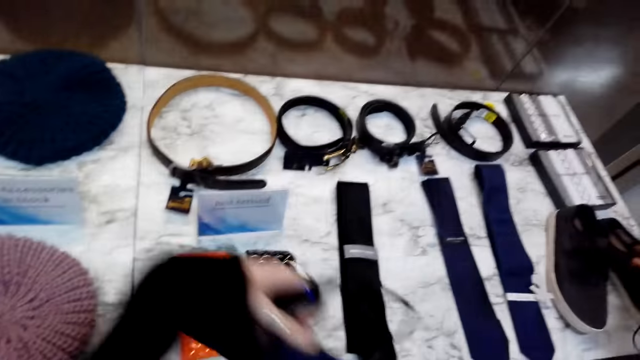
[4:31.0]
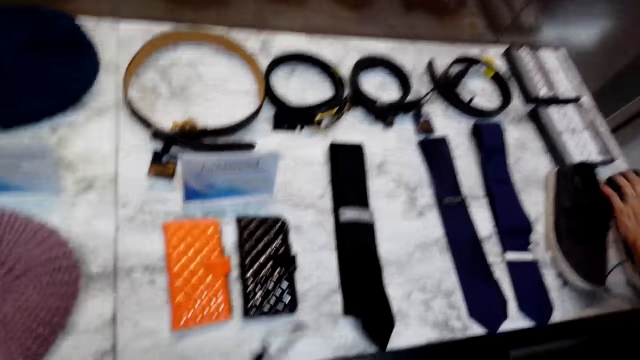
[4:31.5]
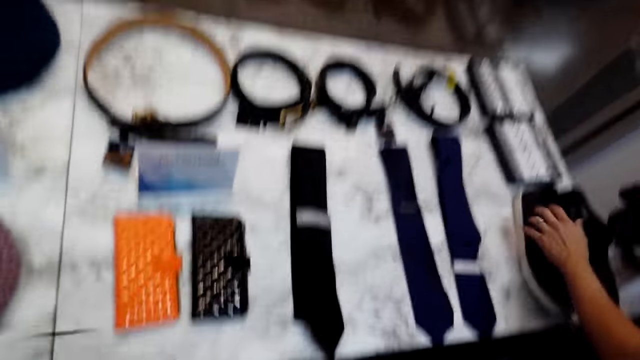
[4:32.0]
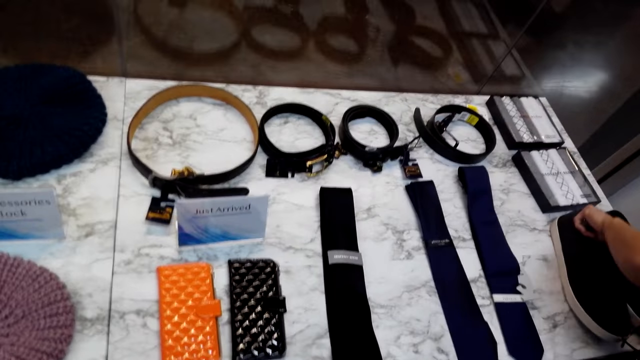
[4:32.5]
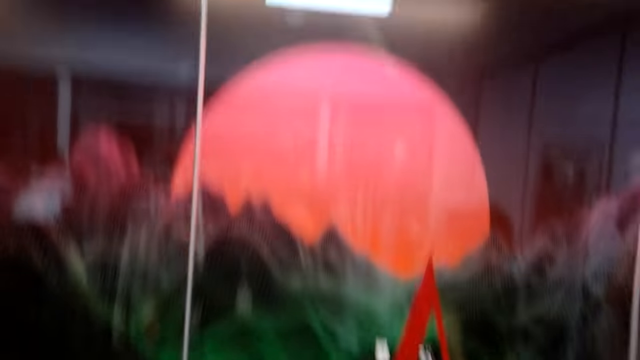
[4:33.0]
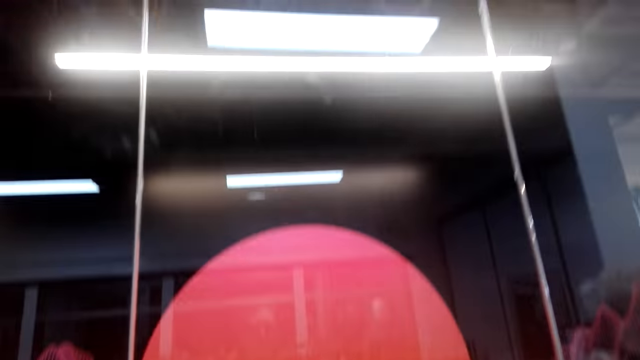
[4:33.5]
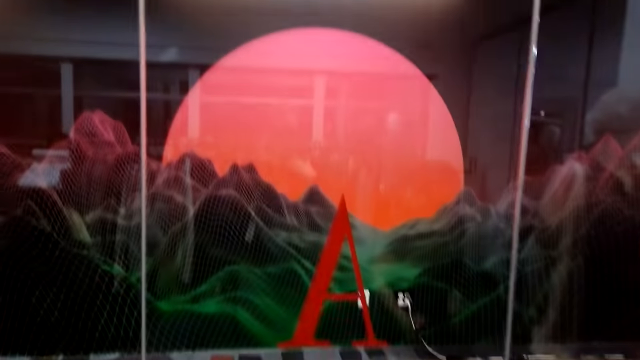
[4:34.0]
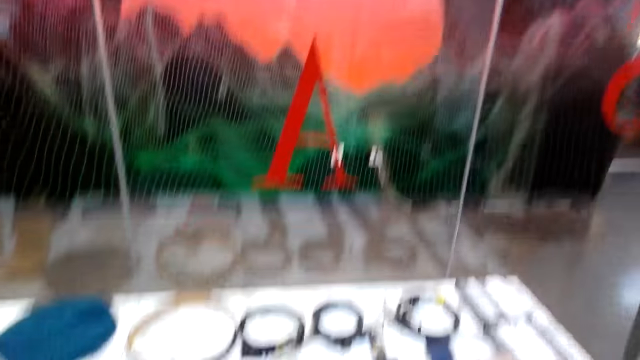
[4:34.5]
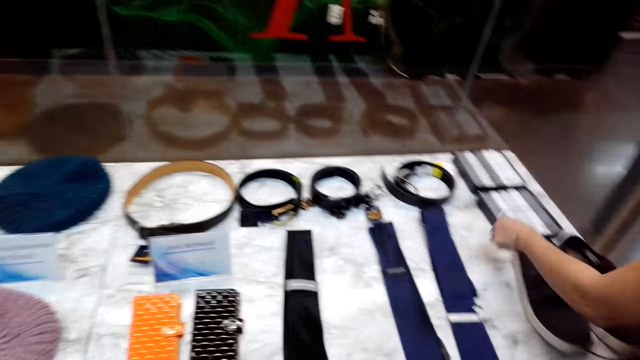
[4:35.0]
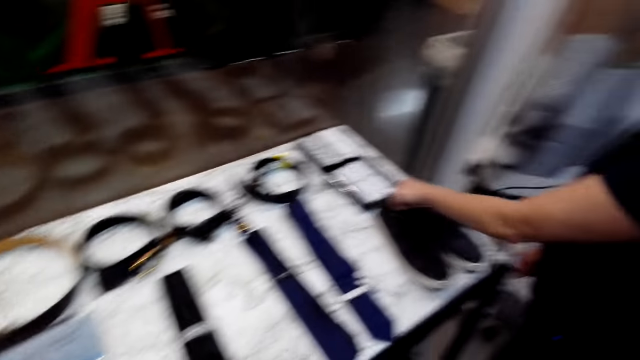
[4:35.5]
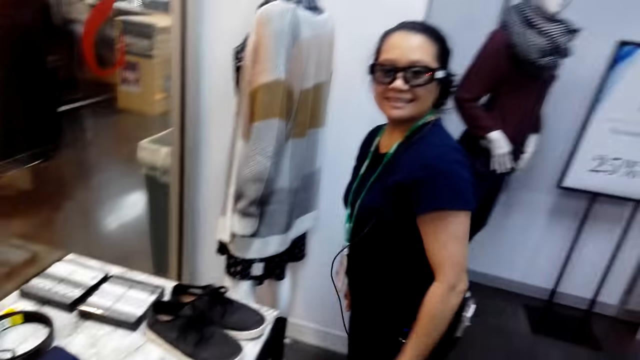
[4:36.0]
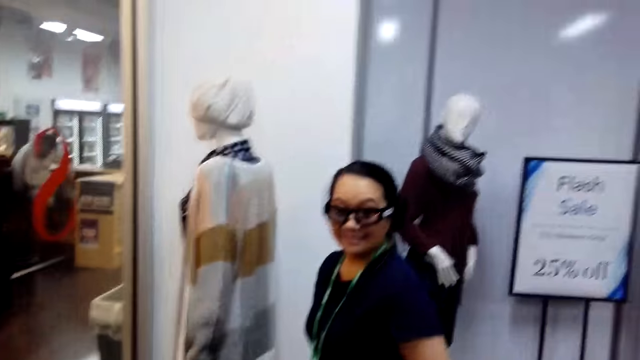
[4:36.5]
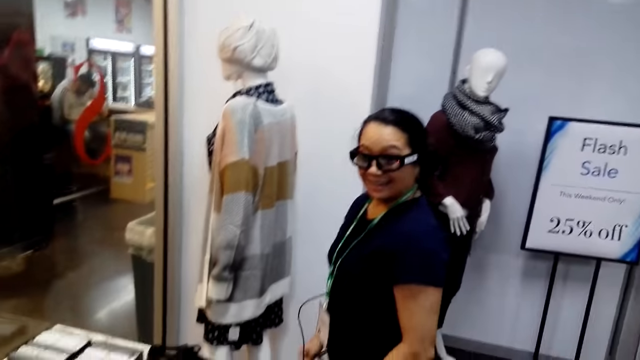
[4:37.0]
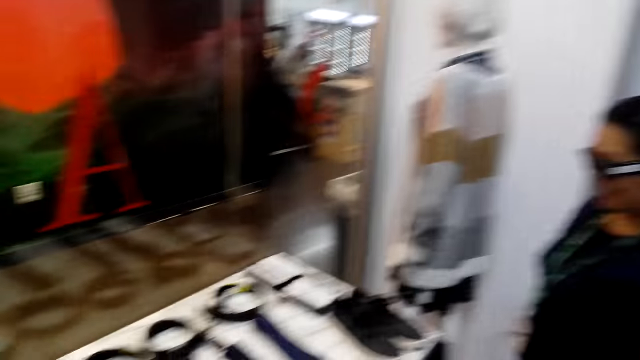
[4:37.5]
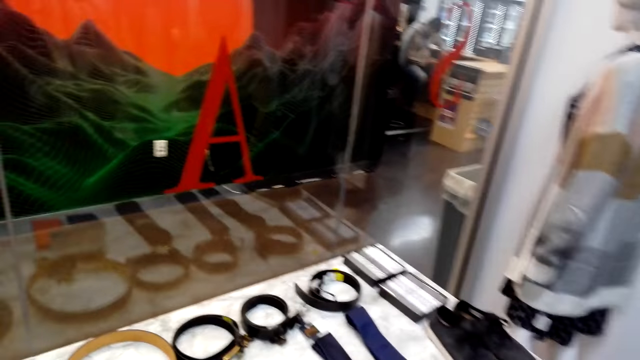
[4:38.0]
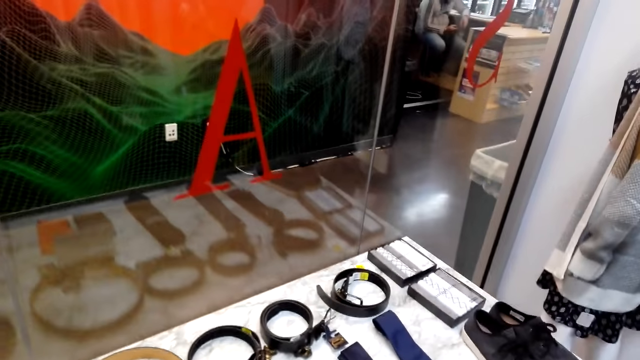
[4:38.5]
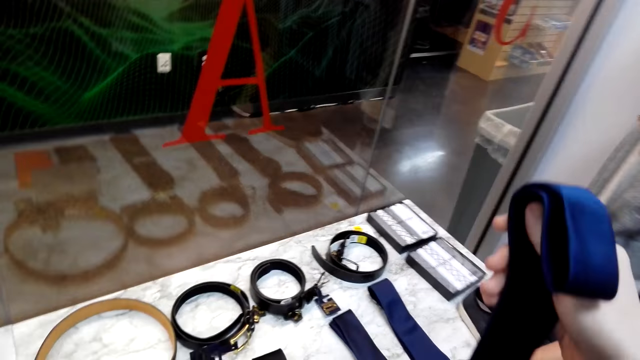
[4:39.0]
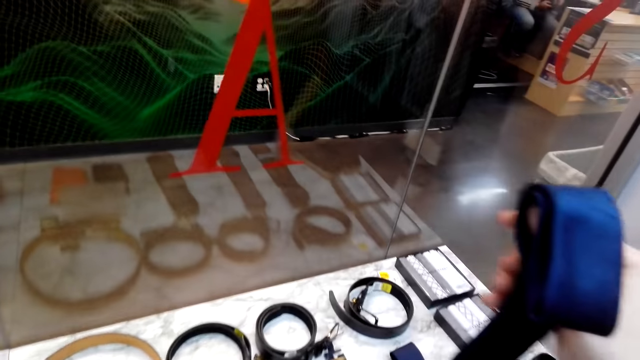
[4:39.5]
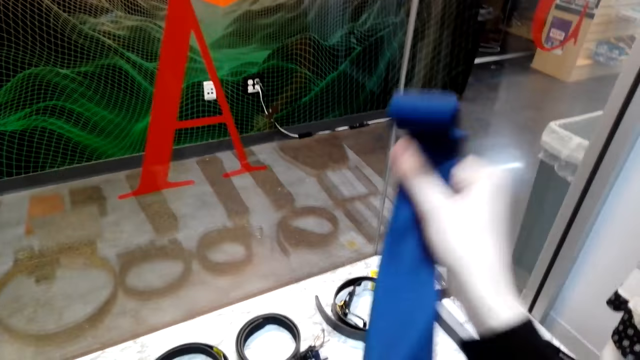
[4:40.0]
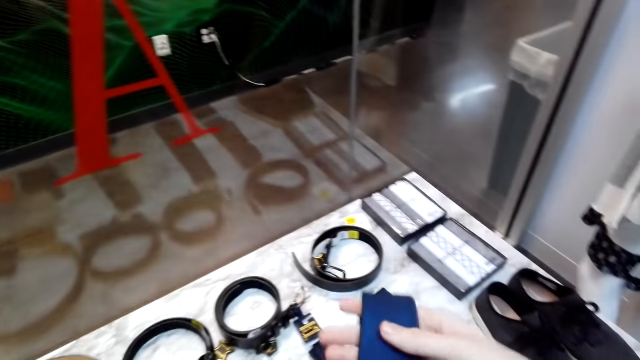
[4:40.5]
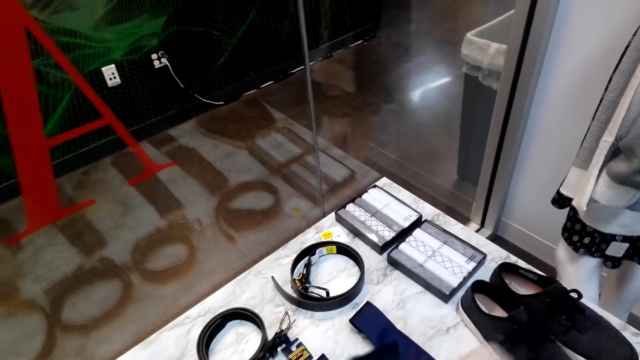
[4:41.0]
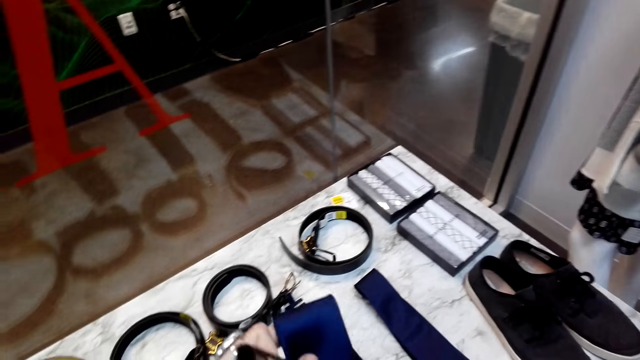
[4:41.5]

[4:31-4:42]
A man holds shoes. The camera wearer turns to the side and holds a belt. The man touches the shoes. The camera wearer looks at a tie in her hand.

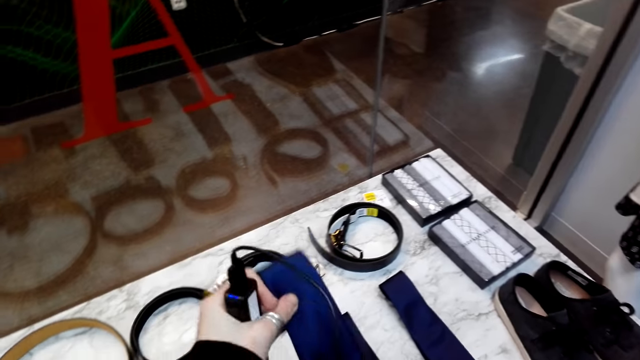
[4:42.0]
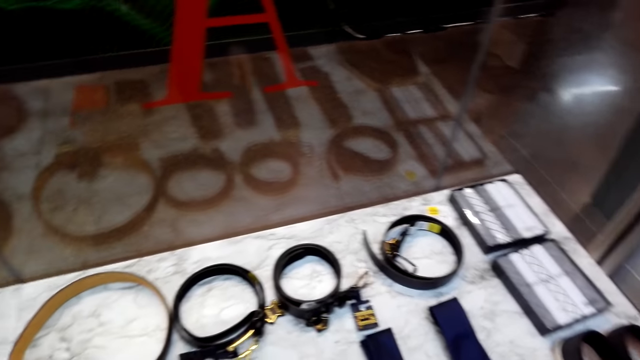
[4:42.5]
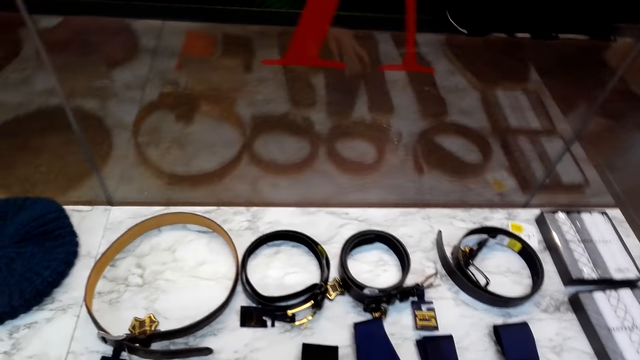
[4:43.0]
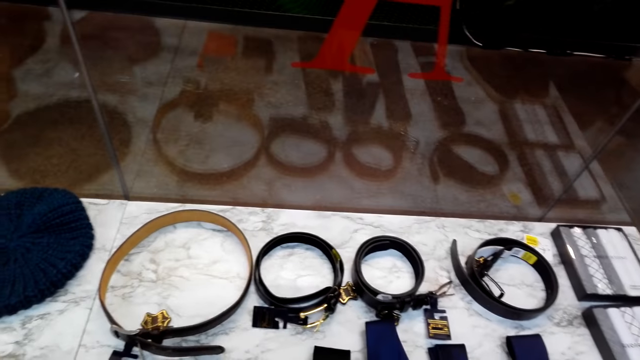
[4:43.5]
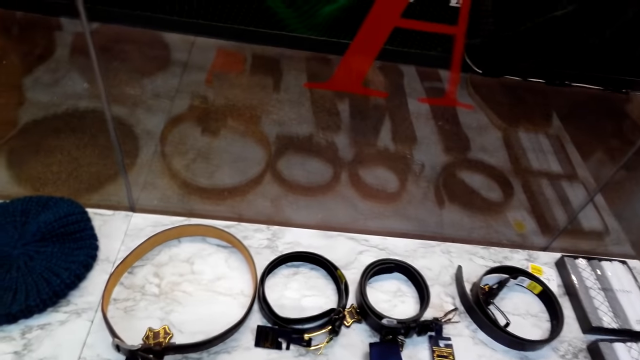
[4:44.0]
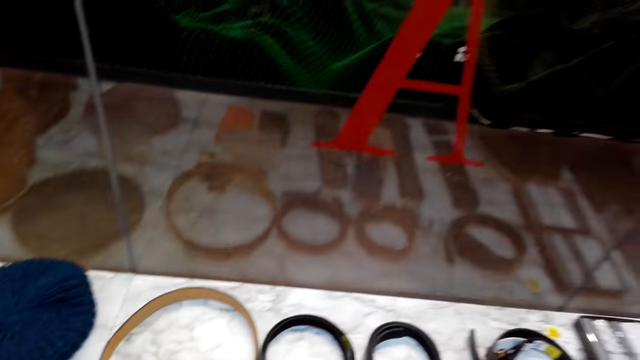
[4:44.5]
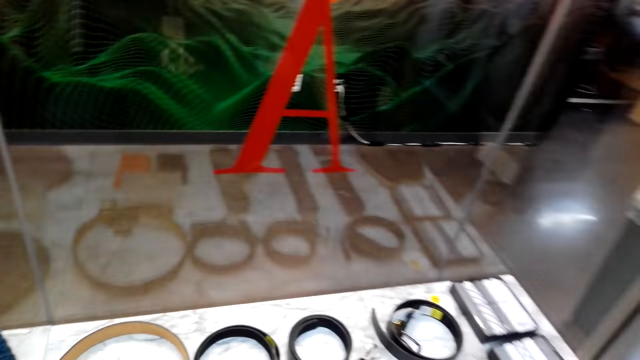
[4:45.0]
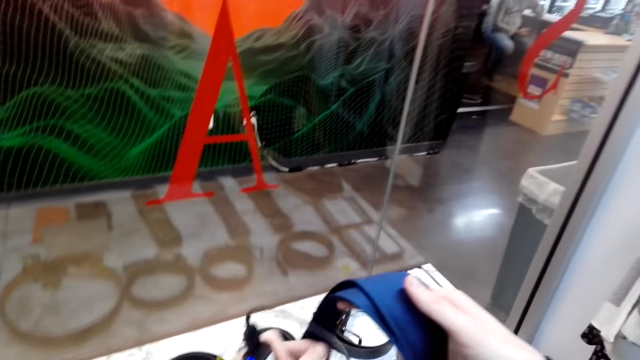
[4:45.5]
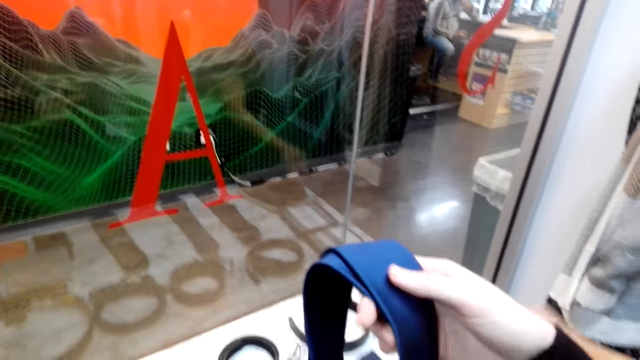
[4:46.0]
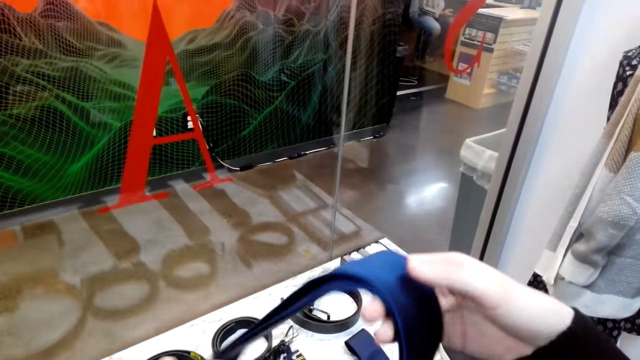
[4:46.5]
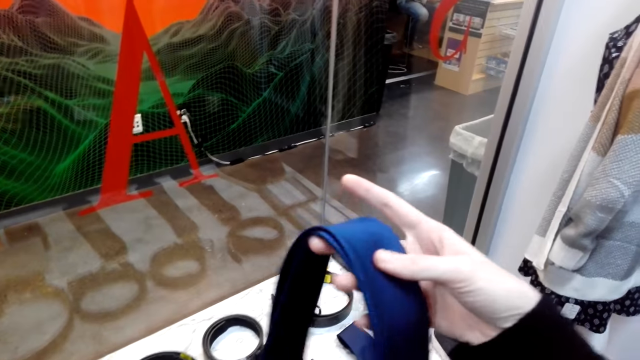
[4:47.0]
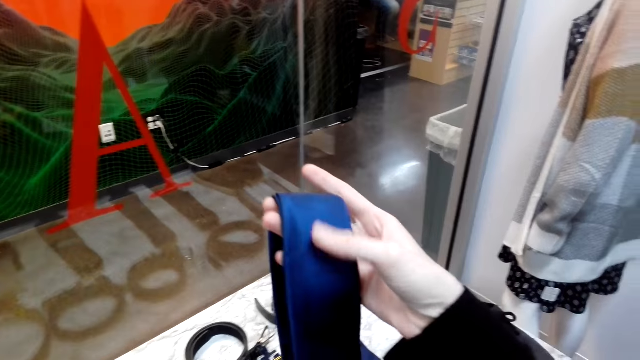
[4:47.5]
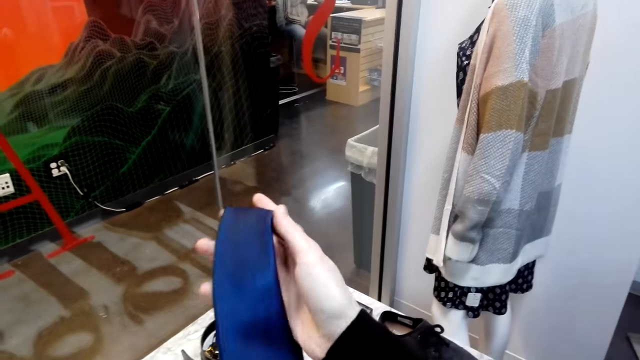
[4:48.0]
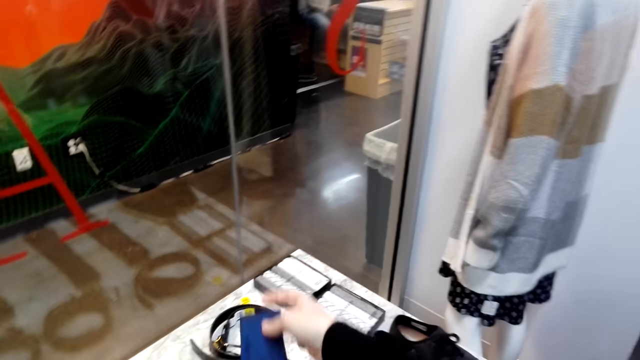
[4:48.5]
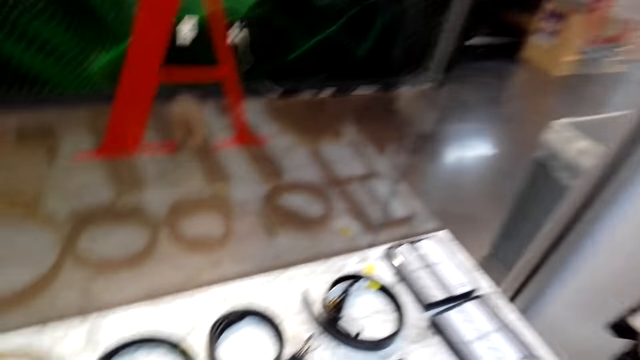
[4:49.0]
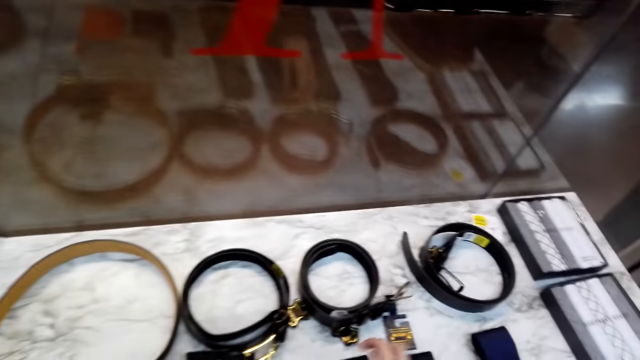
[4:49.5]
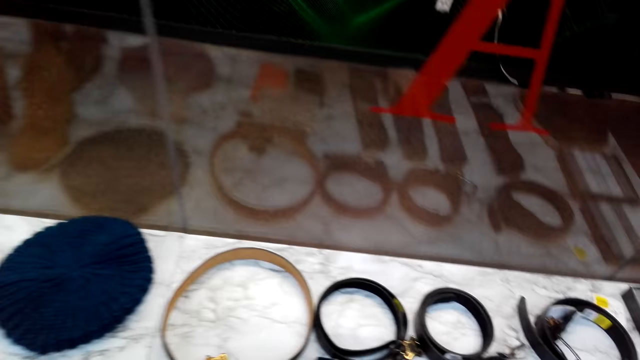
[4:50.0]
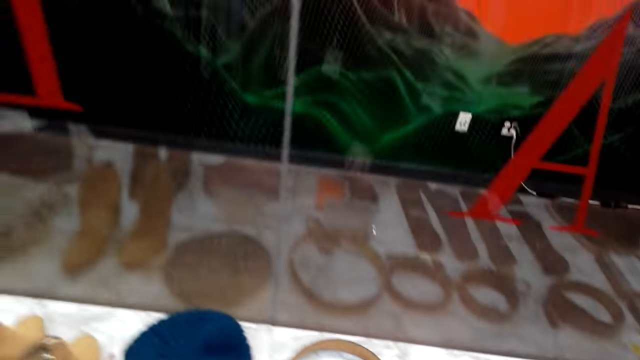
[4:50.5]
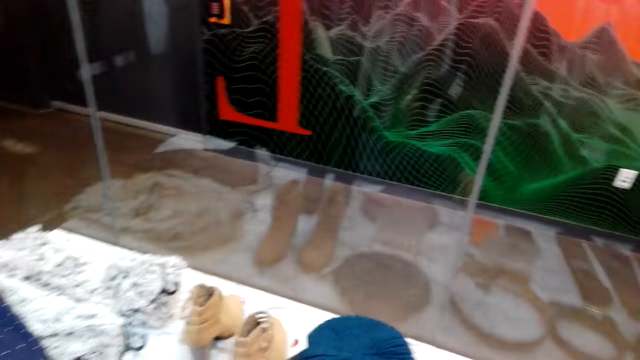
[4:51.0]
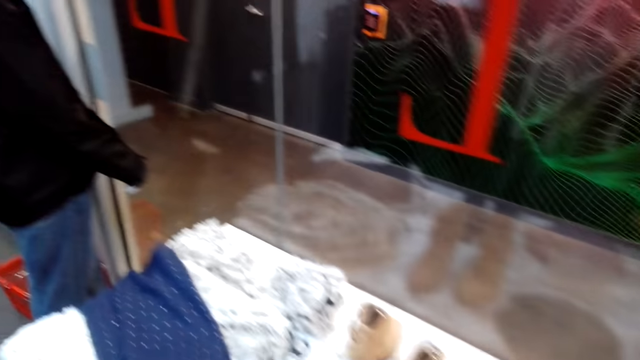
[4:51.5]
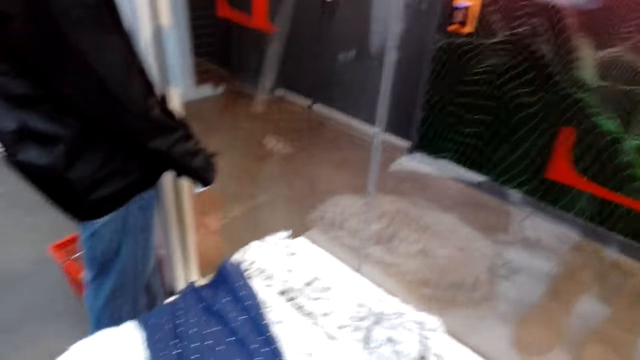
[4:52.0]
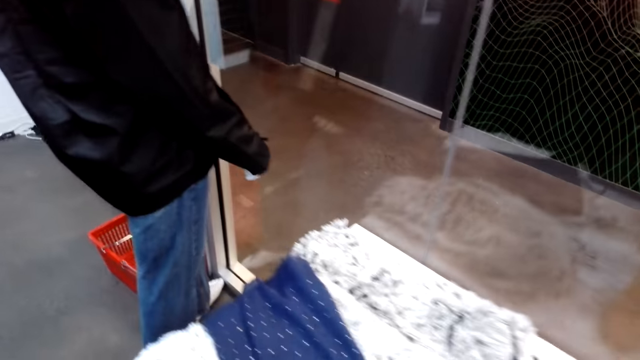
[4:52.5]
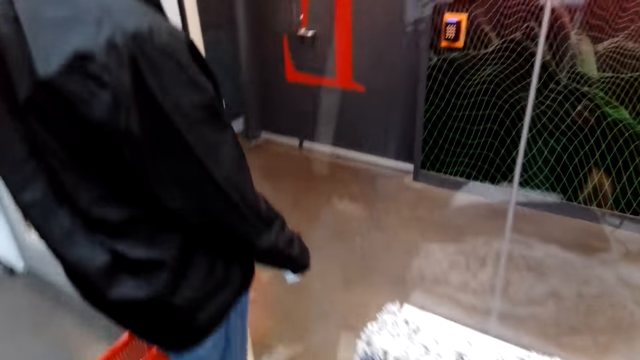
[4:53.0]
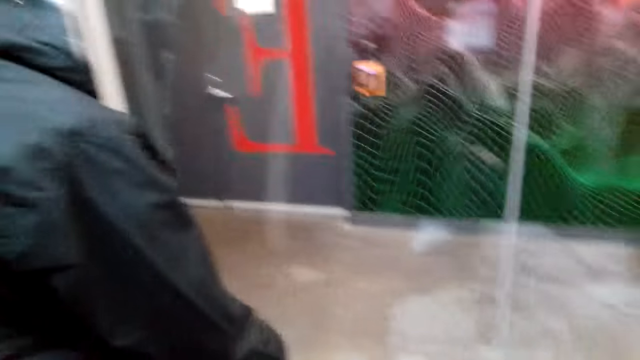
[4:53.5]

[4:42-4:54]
The camera wearer turns to the side and puts a tie down. She holds a belt. A woman talks to another woman. The camera wearer is looking on the tie in her hand. She turns to the side and puts the tie down. She walks around.
